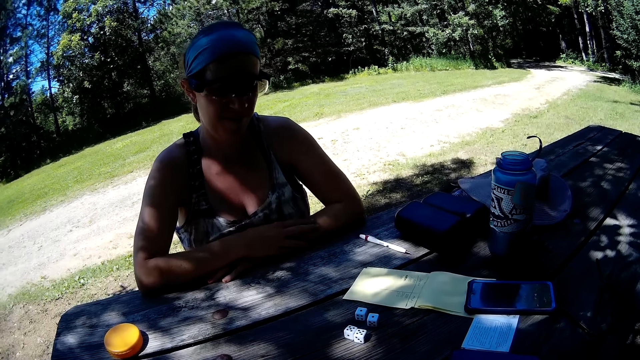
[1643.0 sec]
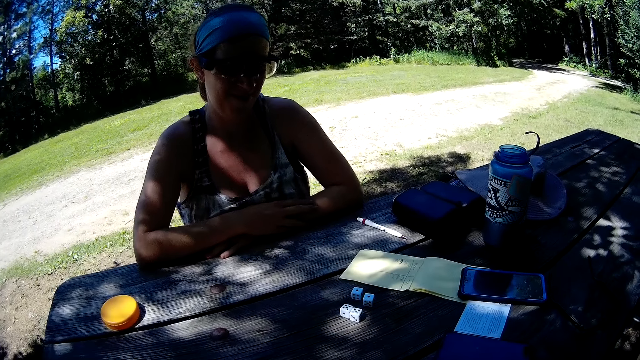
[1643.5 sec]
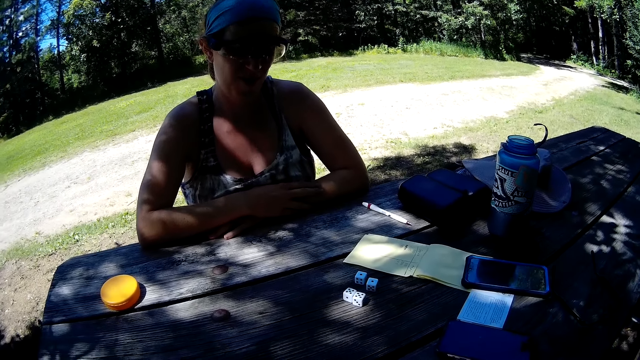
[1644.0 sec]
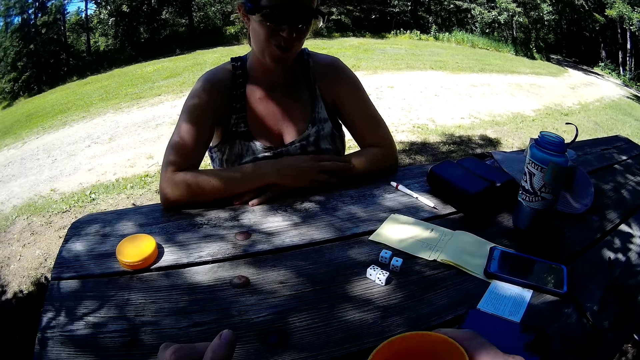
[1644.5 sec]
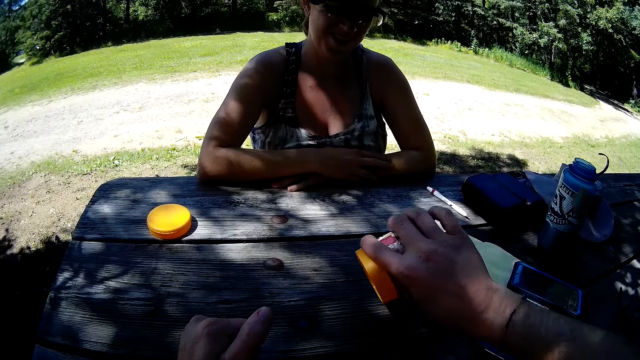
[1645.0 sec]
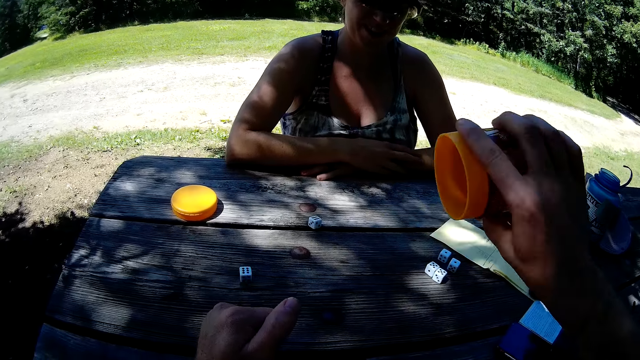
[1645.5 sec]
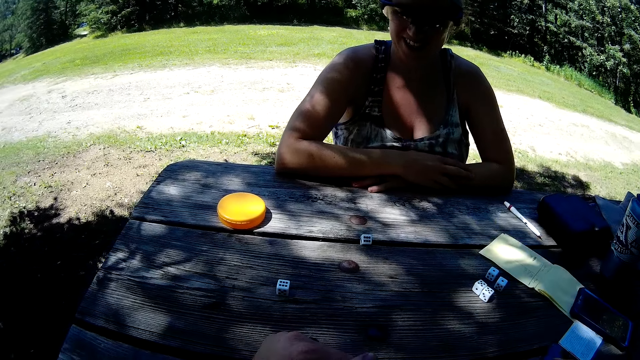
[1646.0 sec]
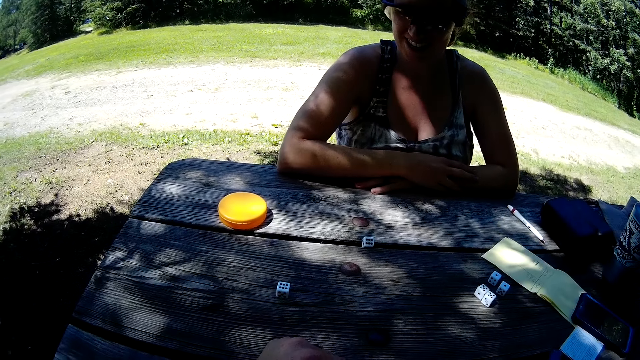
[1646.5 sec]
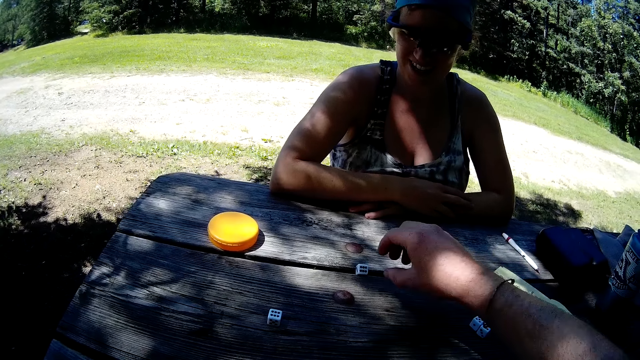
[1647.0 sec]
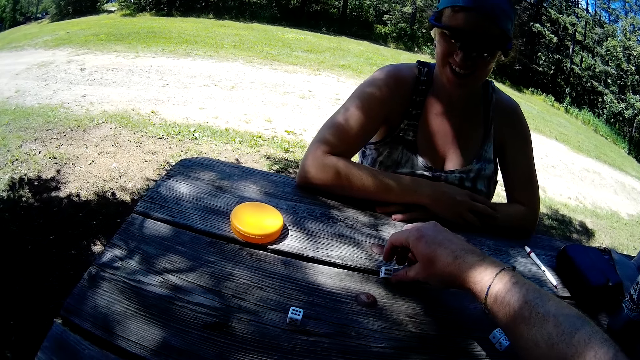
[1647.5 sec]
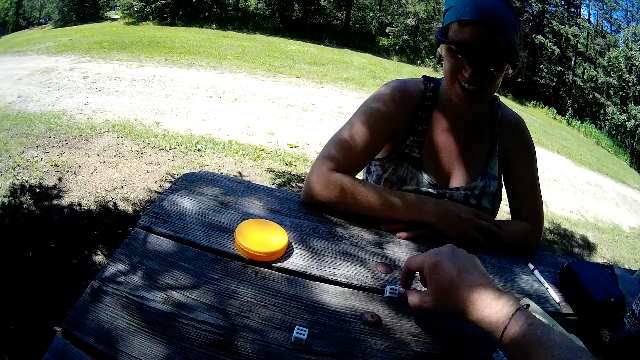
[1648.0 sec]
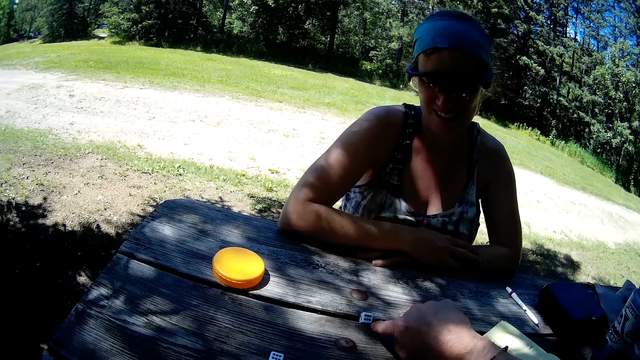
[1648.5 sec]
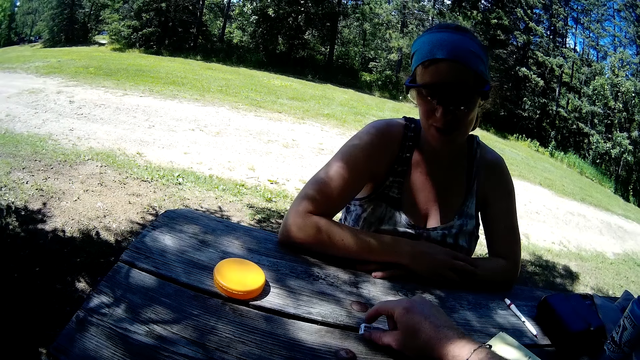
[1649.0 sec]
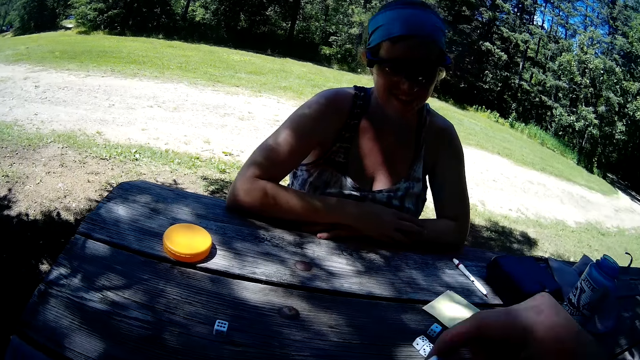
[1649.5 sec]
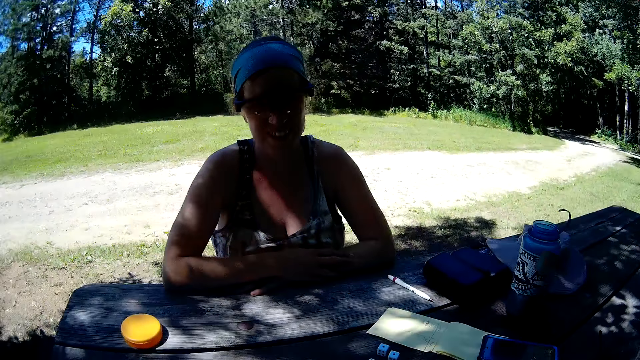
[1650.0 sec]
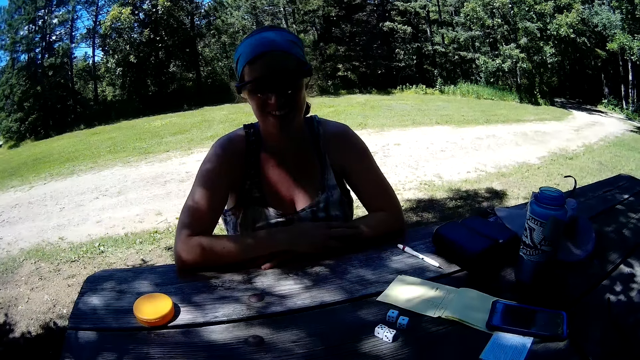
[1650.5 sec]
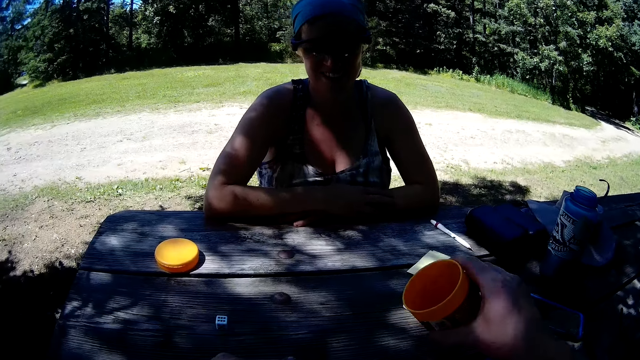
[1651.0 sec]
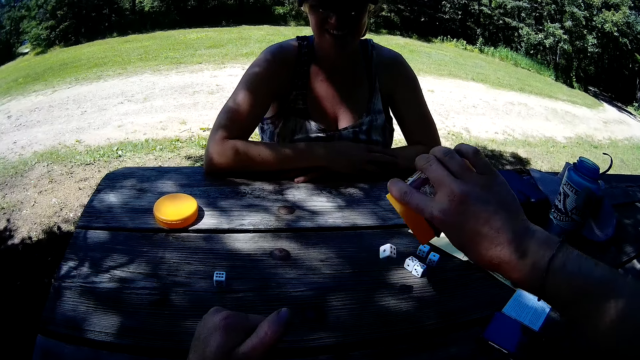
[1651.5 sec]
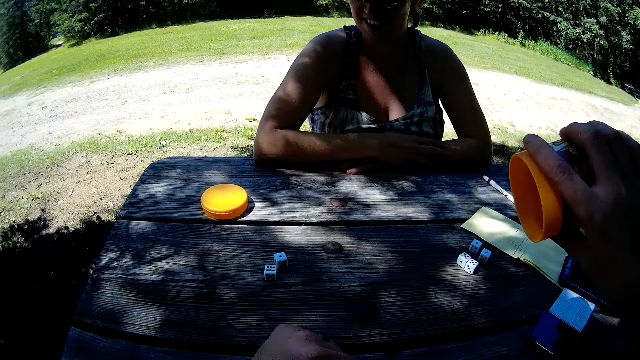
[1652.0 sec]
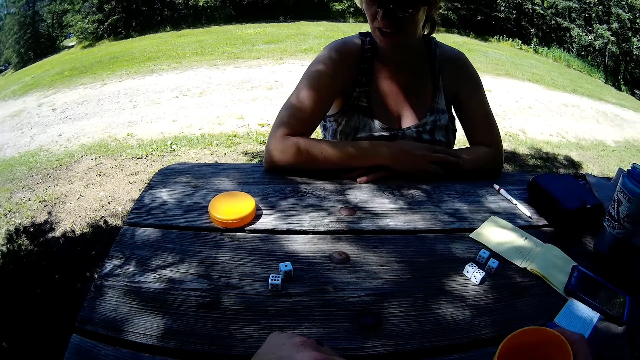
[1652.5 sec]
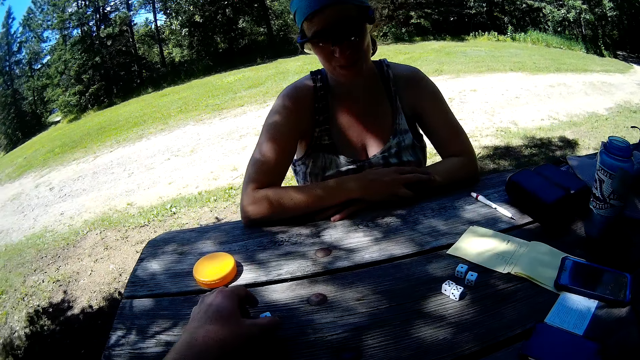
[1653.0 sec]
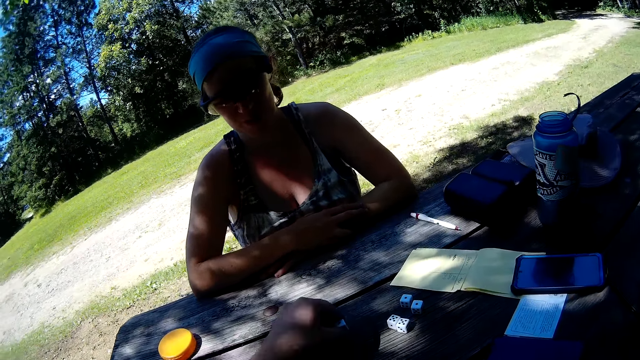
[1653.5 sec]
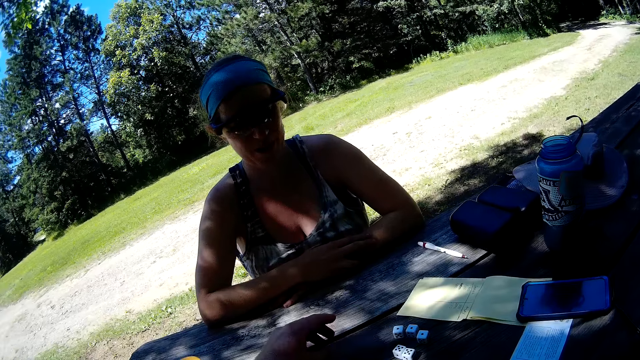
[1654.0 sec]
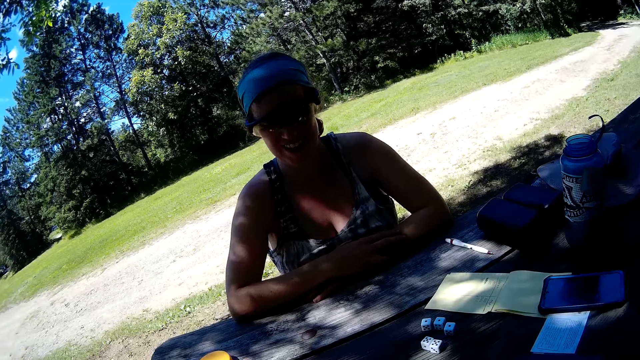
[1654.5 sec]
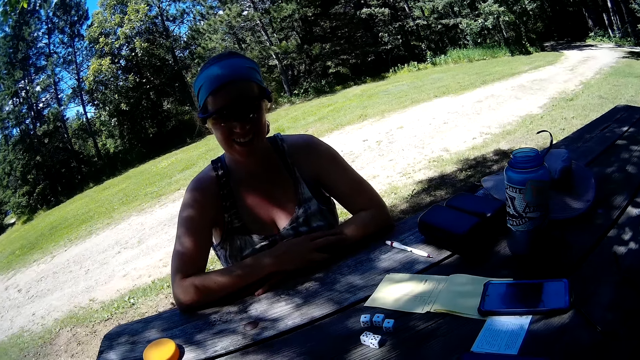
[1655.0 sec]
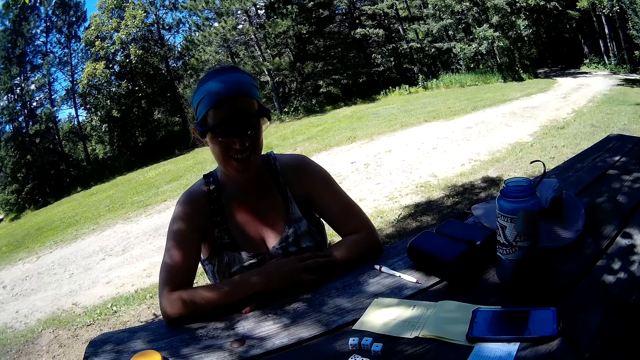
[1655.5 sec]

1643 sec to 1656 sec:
The camera wearer shakes the container with the dice. They place the dice in the container. They pour the dice back on the table. They place the container on the table. They converse with a woman. The camera wearer picks up a die from the table. They put the die into the container. They shake the container with the die. They pour the die back on the table. They move the two dice close to the remaining dice on the table.

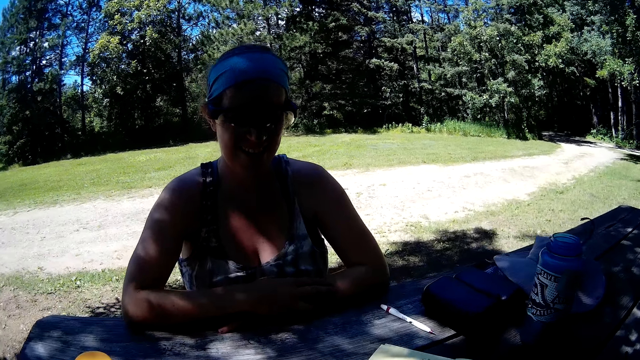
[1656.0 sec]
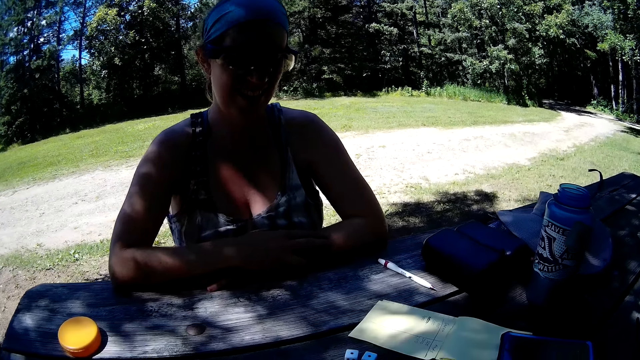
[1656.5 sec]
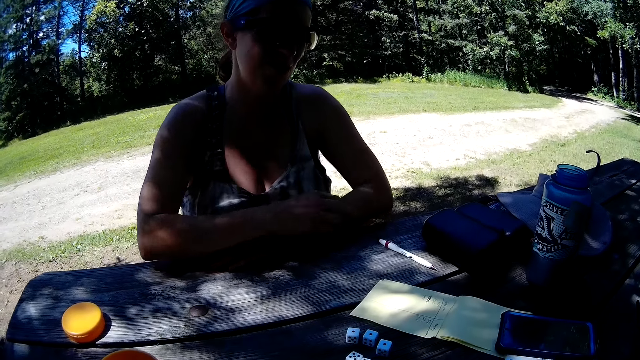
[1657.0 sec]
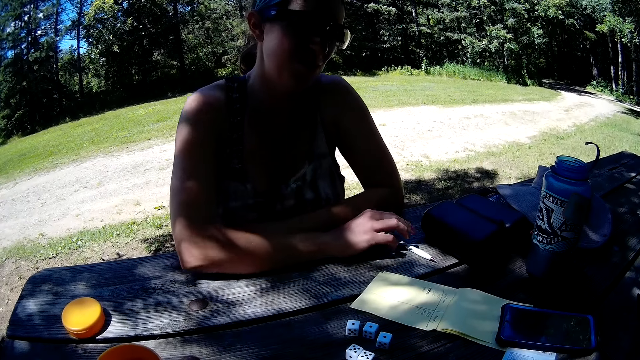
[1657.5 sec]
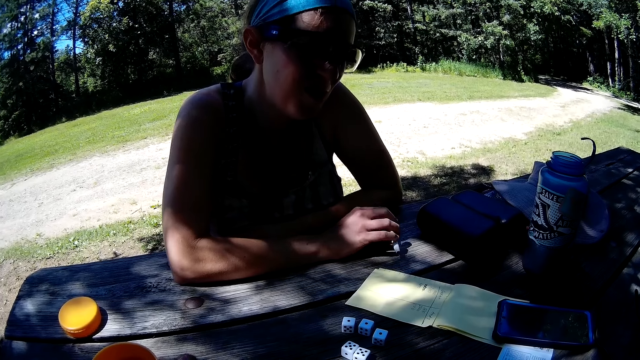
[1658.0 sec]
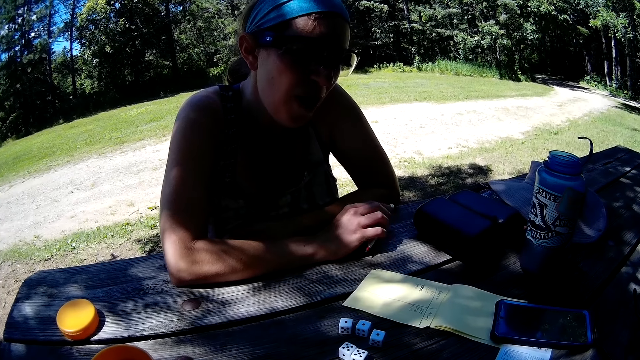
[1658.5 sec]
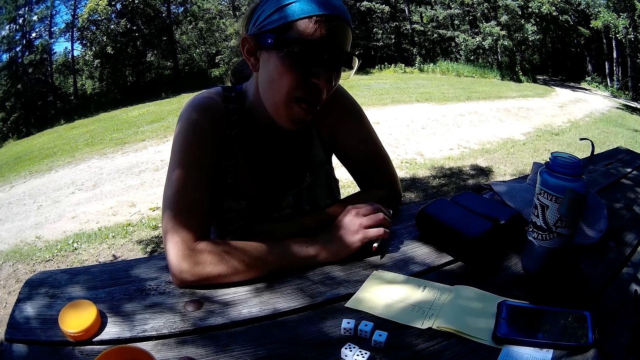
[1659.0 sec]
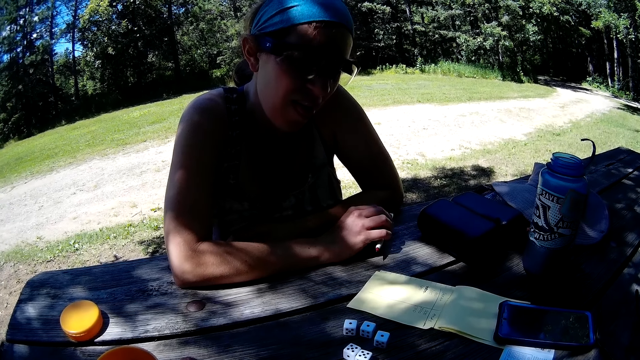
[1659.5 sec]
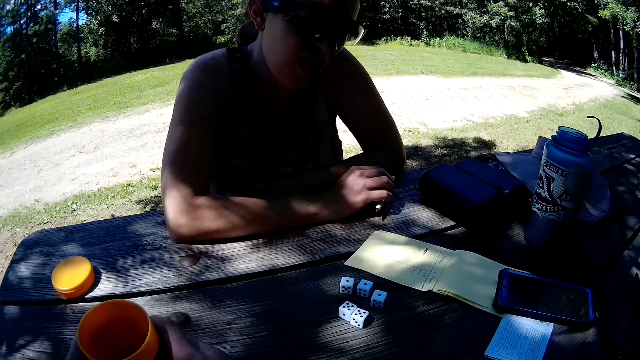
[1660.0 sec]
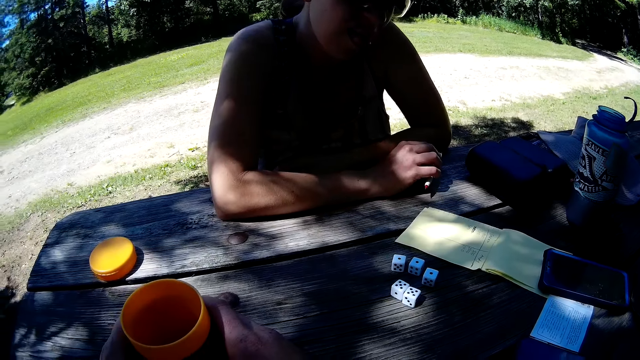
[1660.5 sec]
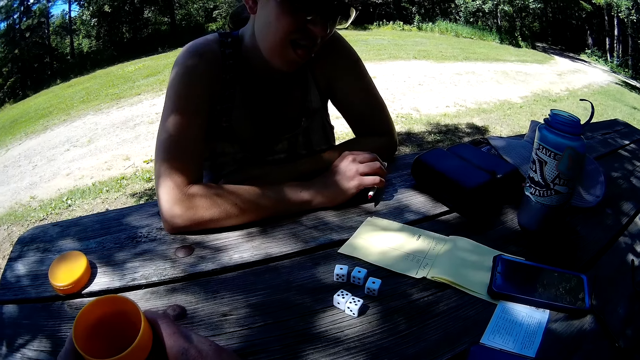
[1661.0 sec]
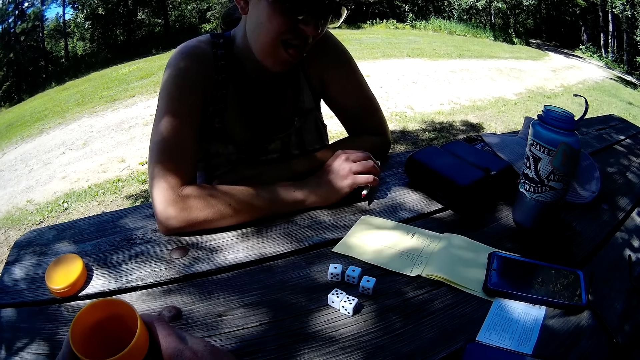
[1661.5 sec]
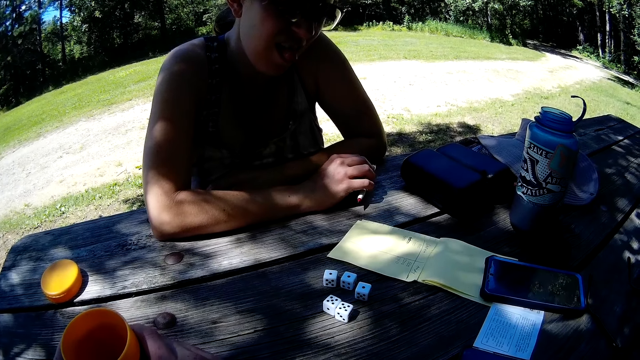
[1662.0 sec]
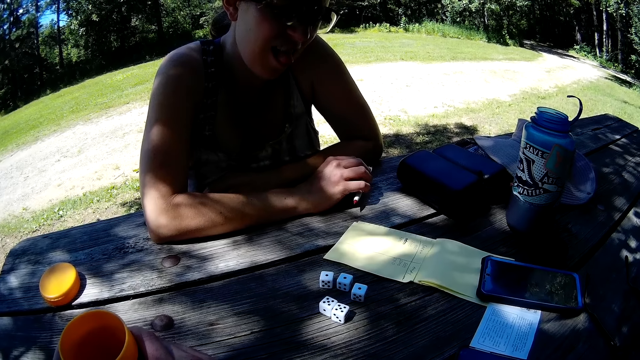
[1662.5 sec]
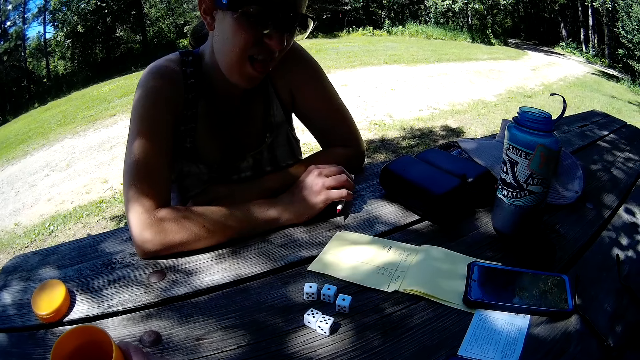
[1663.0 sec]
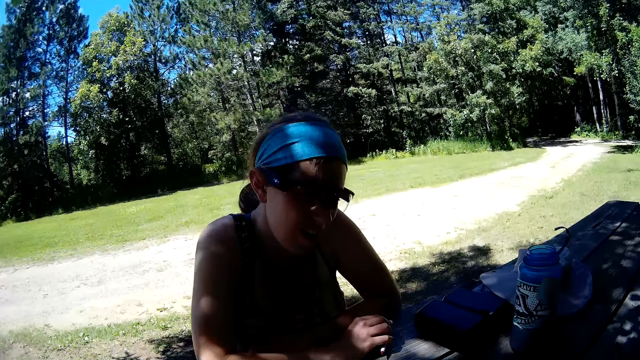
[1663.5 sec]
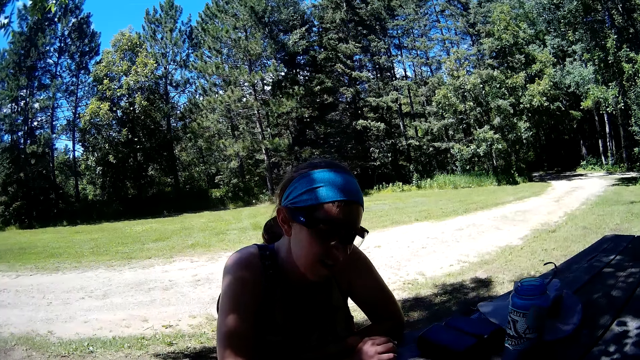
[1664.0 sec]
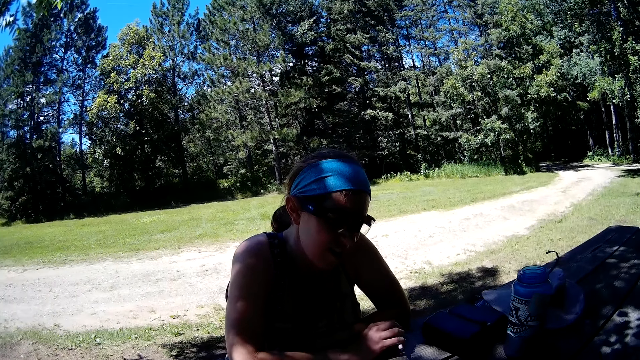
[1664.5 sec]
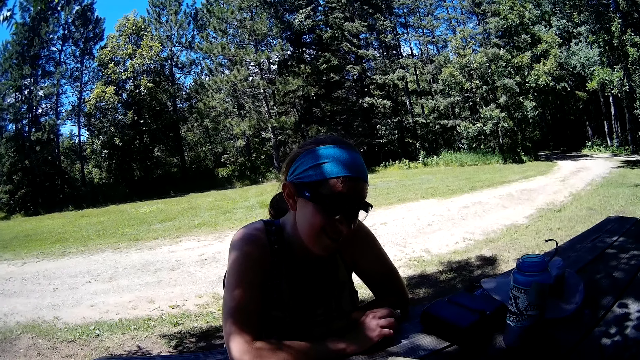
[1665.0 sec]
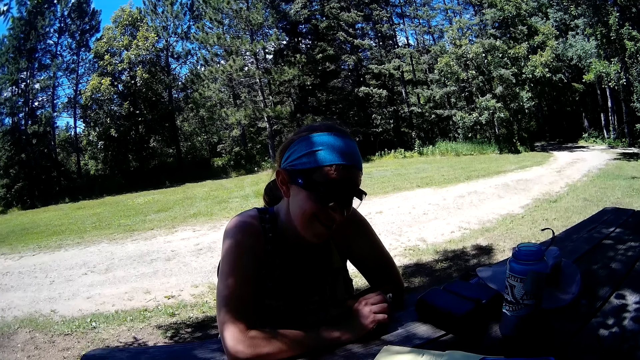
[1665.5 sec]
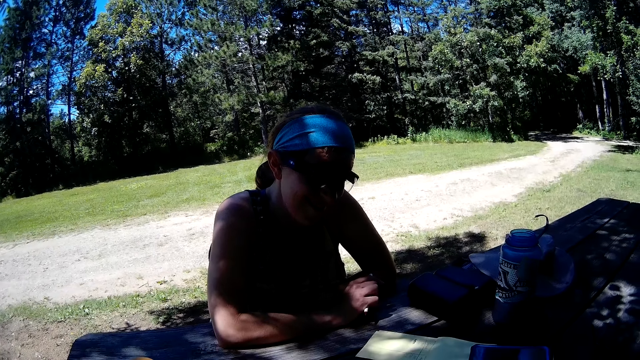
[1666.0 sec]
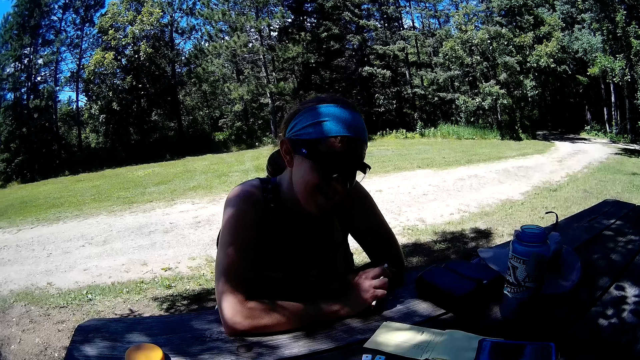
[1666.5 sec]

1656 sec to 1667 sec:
A woman picks up the pen on the table.
